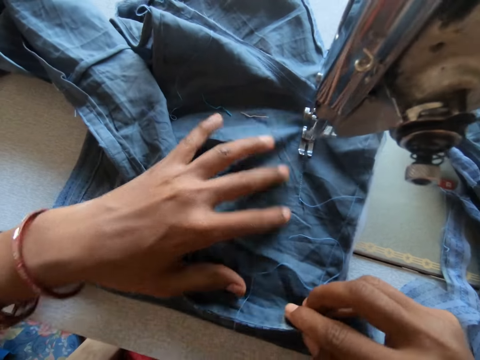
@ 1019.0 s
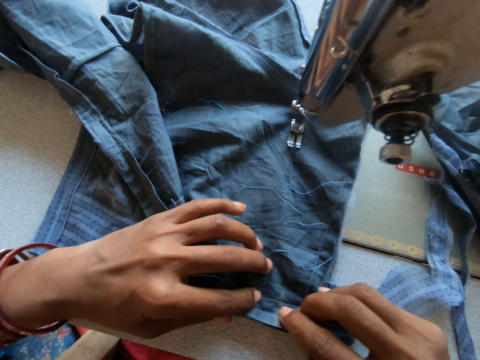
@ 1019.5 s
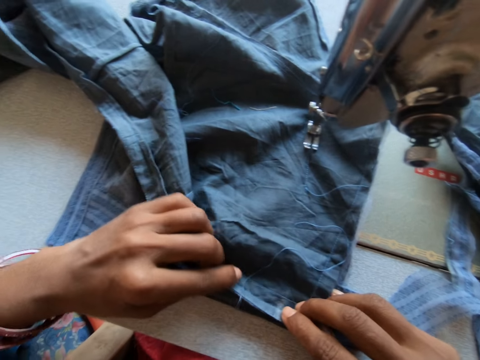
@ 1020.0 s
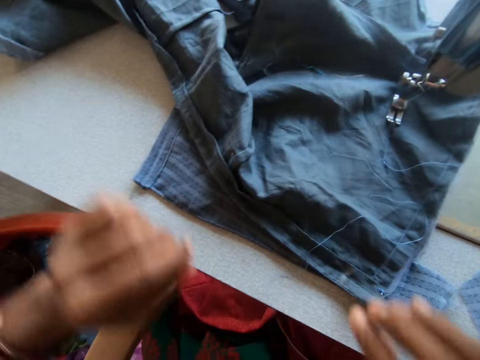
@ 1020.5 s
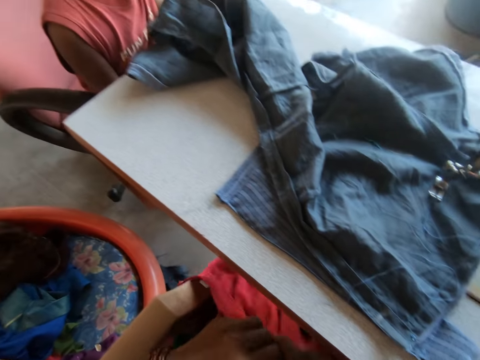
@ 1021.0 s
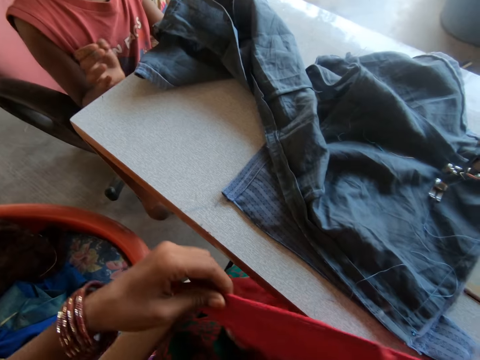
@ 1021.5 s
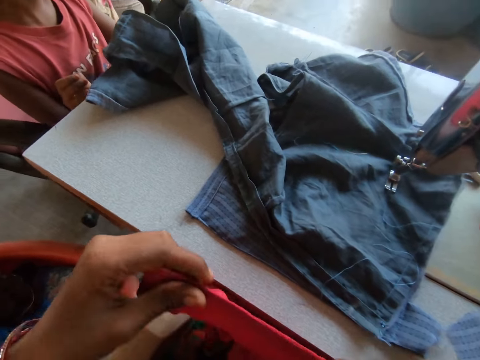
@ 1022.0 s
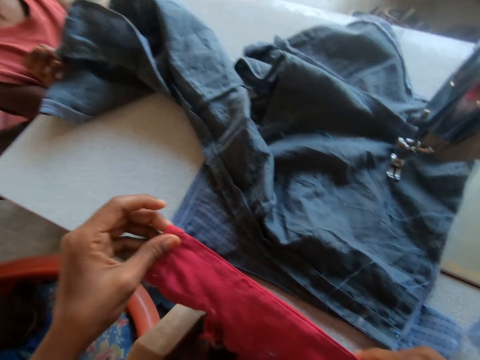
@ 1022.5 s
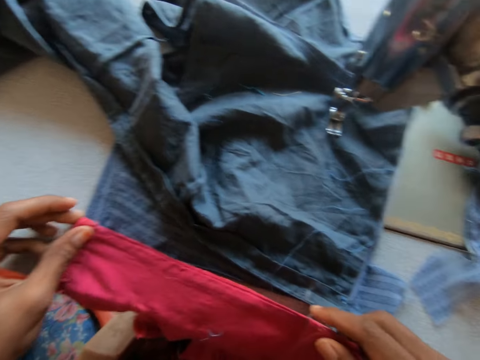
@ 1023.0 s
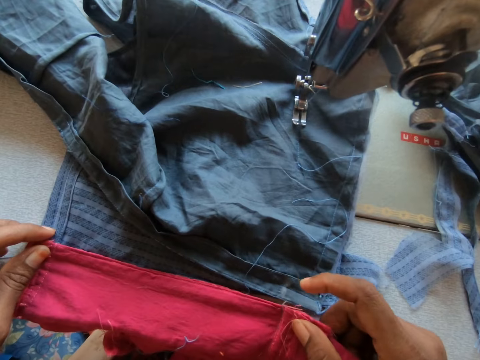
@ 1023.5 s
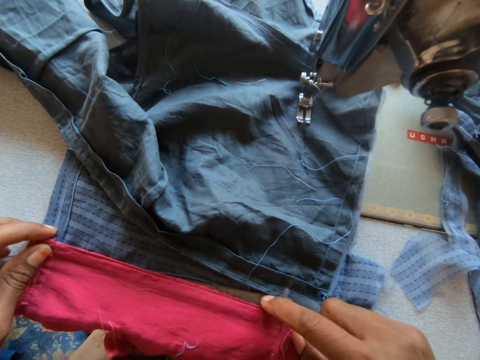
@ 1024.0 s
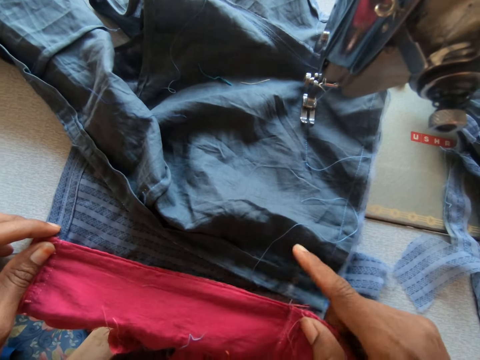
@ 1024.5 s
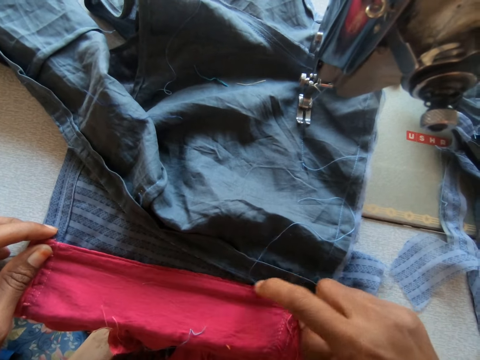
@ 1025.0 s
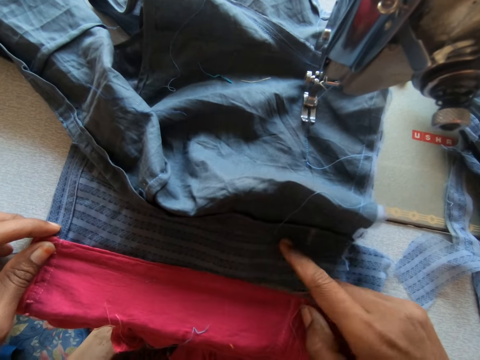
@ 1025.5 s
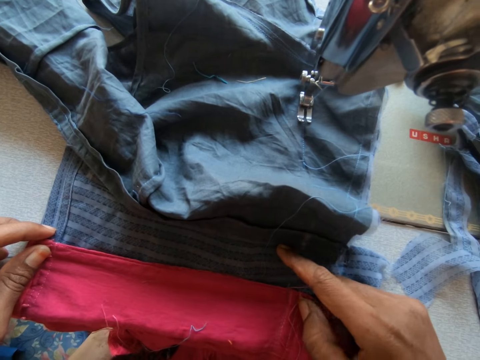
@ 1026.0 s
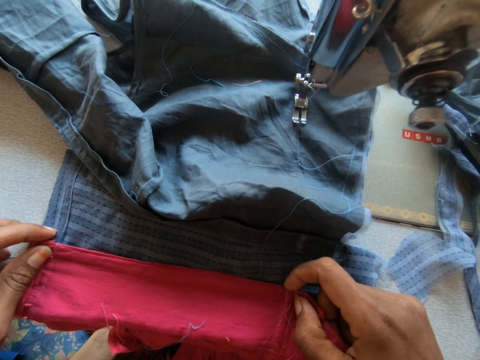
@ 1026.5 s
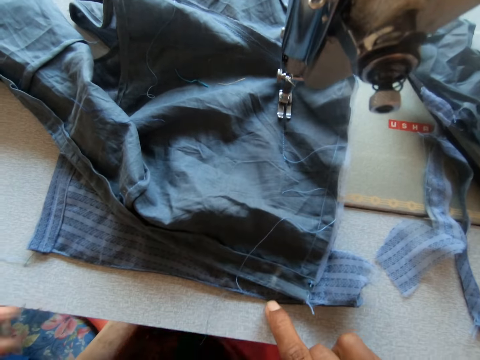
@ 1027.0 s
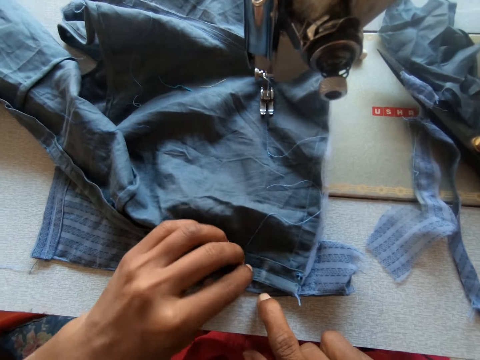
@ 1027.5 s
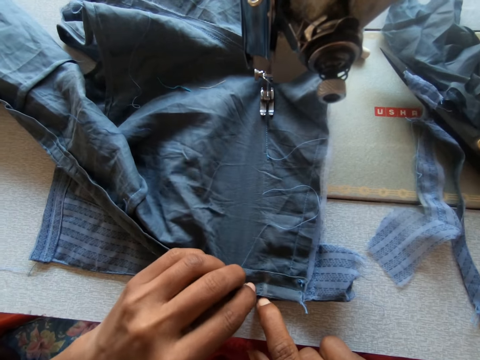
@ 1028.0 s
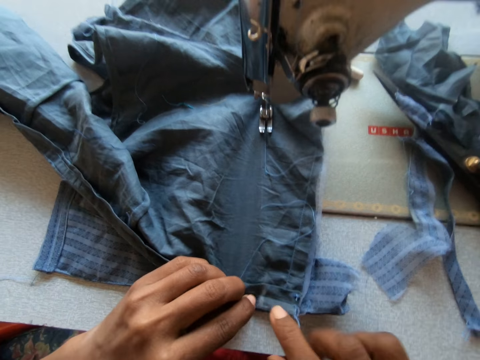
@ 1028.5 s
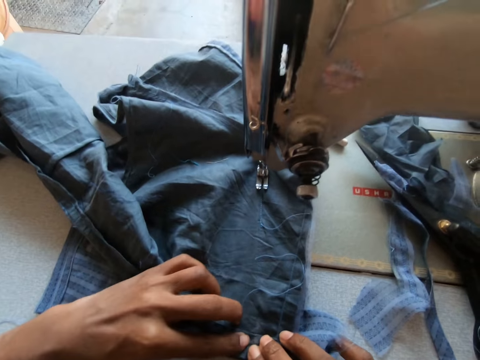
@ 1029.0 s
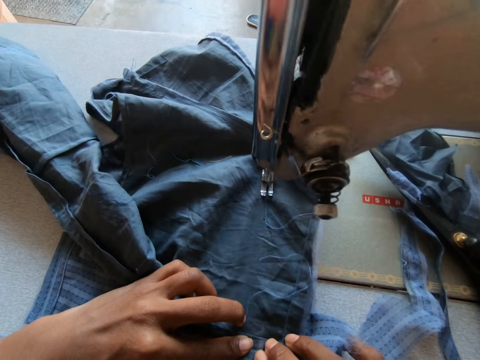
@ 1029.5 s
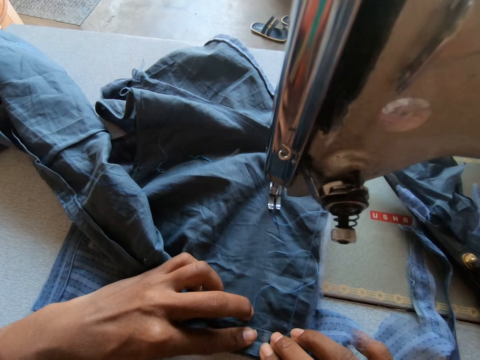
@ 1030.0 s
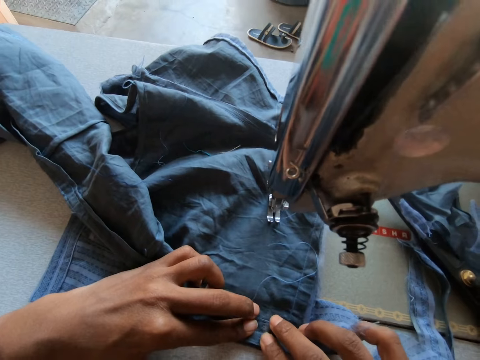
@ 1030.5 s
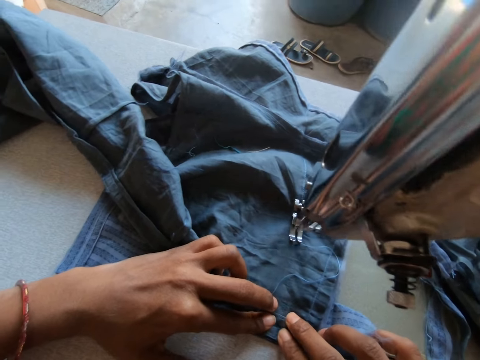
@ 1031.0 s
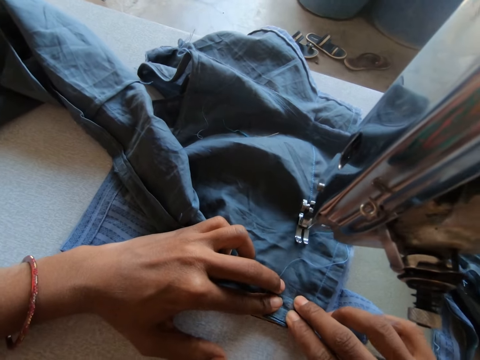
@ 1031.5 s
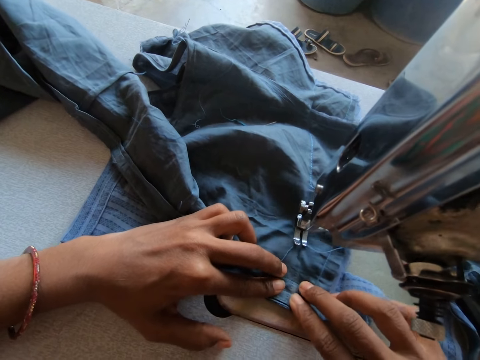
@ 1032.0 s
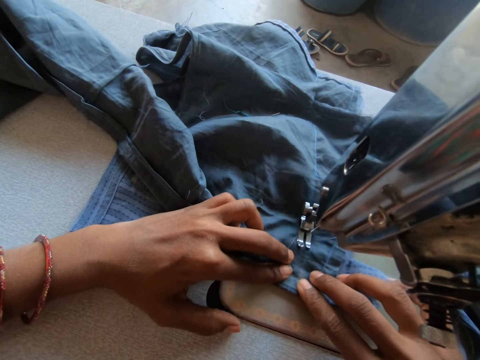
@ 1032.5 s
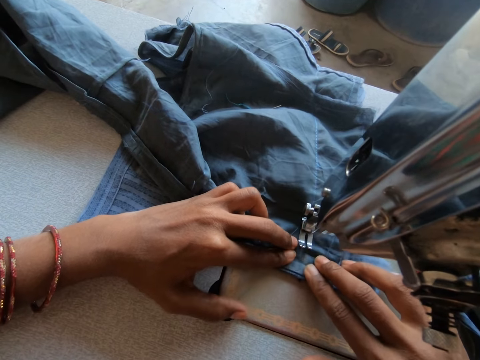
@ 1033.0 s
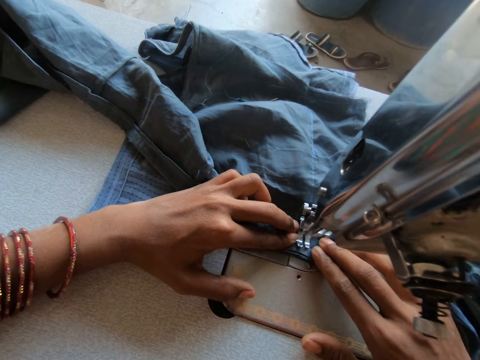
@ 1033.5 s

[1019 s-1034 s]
The camera wearer carries the cloth from her laps with both hands. She places the edge of the cloth on the sewing machine with both hands. She aligns the cloth edge with the edge of the cloth on the machine table. She drops the cloth back to her laps. She sews the cloth with the sewing machine.

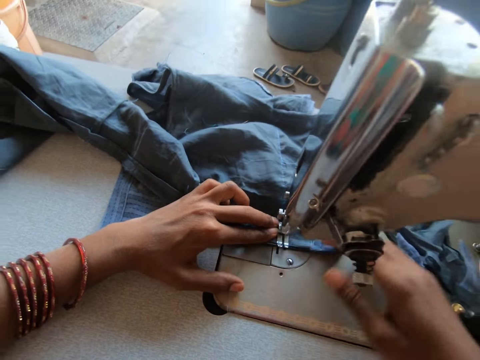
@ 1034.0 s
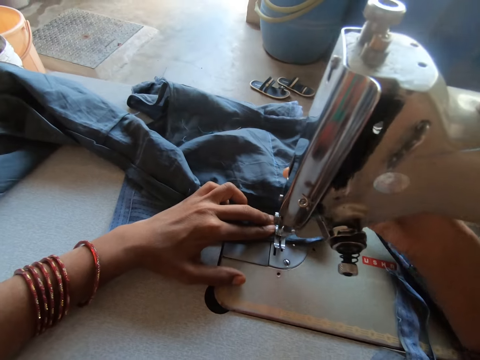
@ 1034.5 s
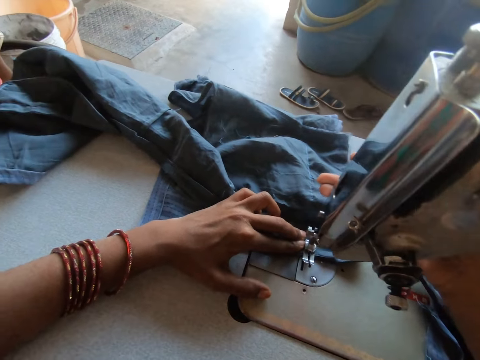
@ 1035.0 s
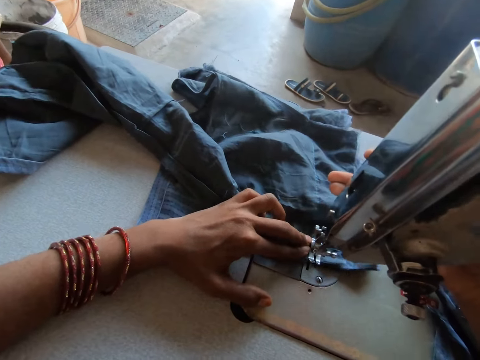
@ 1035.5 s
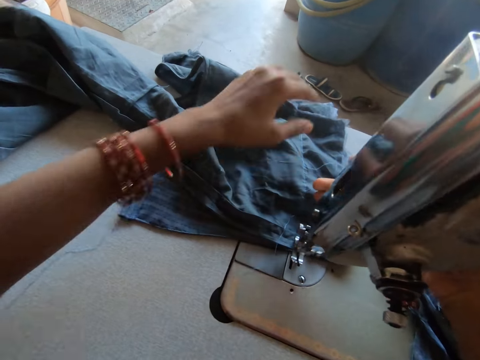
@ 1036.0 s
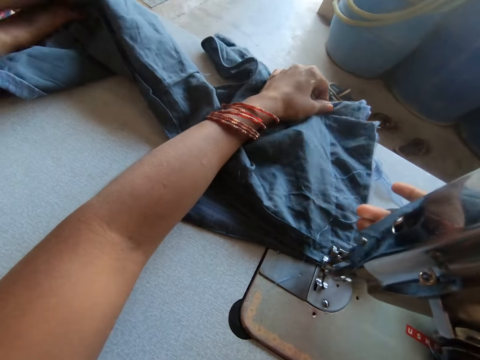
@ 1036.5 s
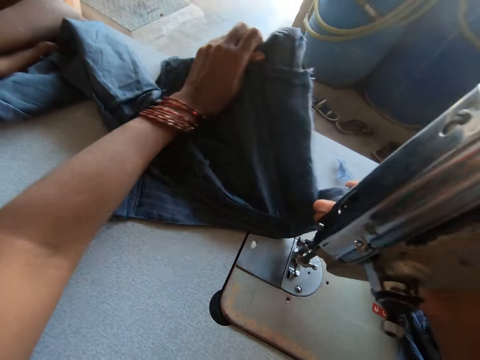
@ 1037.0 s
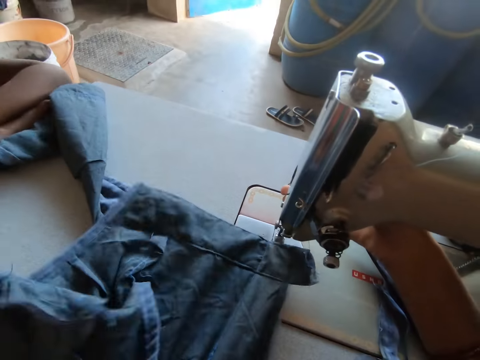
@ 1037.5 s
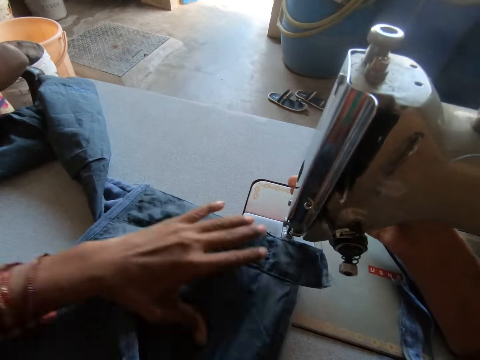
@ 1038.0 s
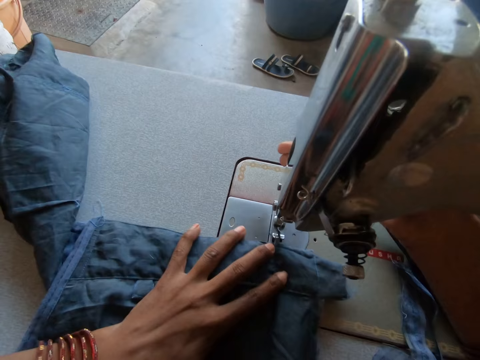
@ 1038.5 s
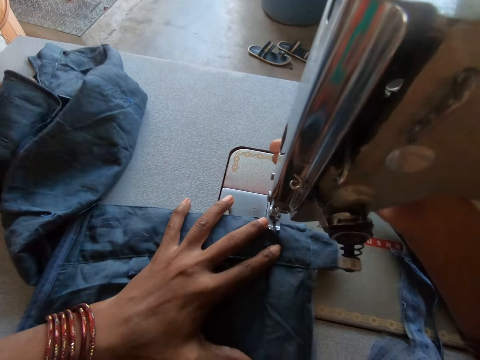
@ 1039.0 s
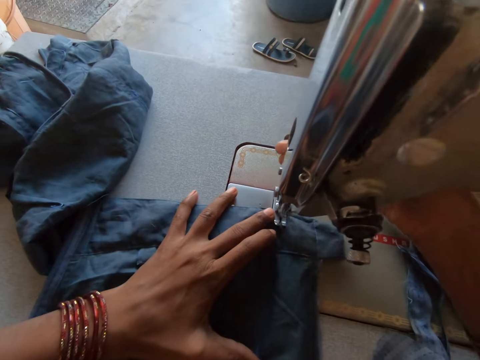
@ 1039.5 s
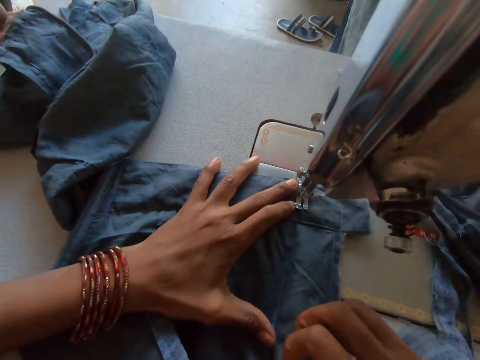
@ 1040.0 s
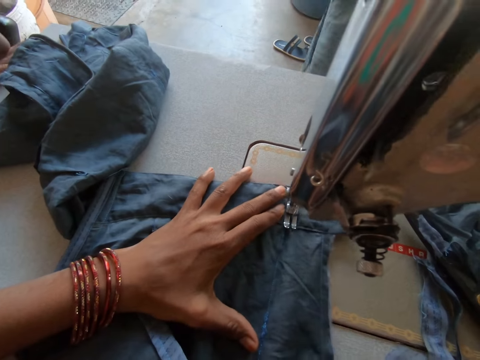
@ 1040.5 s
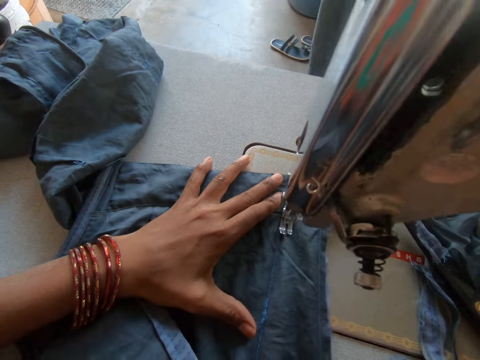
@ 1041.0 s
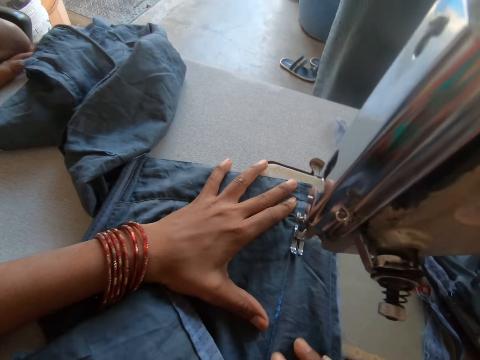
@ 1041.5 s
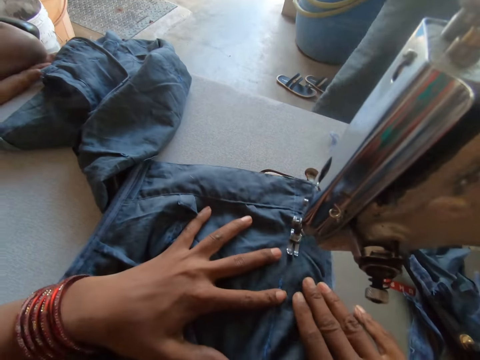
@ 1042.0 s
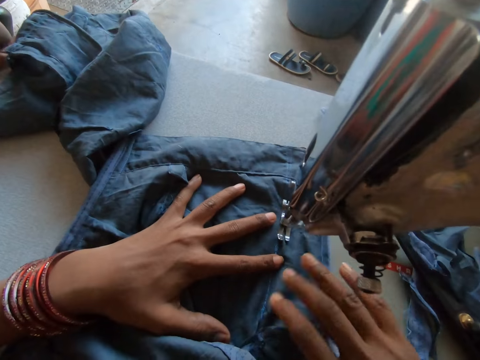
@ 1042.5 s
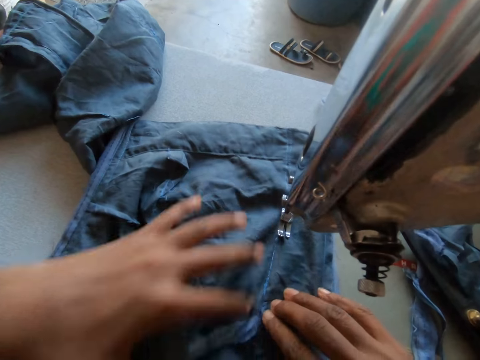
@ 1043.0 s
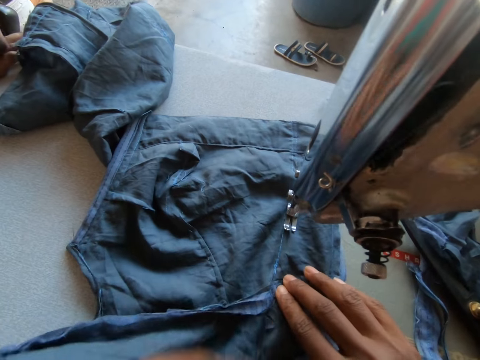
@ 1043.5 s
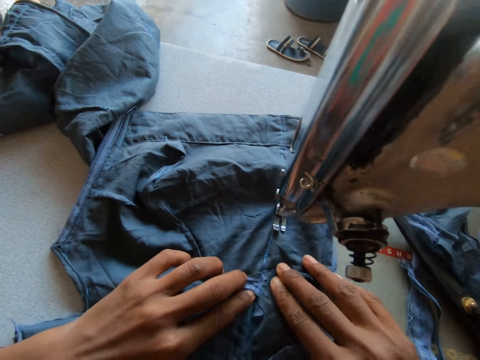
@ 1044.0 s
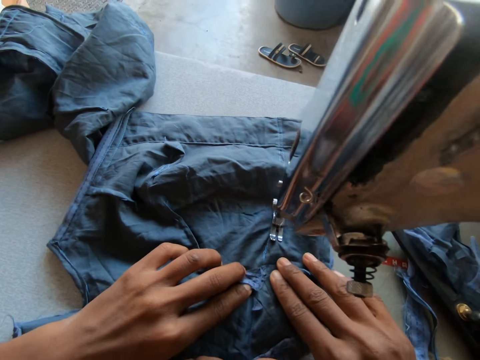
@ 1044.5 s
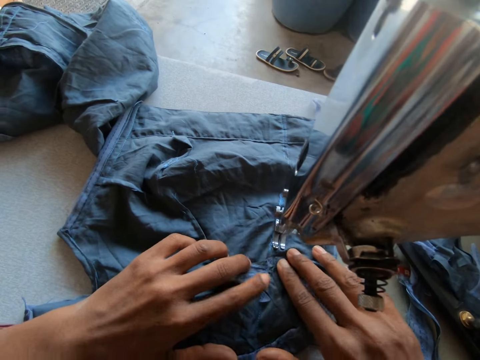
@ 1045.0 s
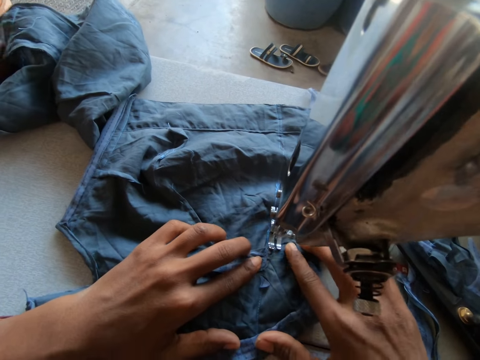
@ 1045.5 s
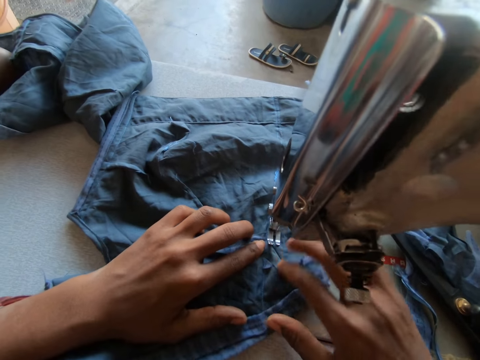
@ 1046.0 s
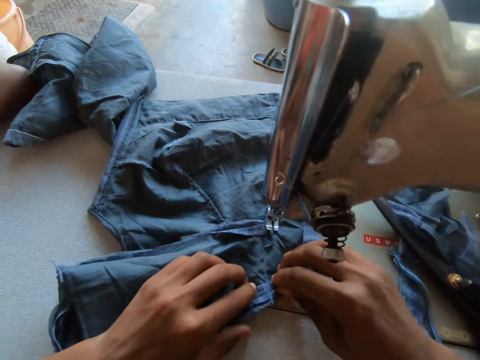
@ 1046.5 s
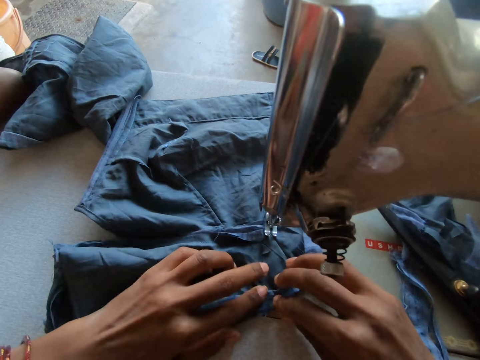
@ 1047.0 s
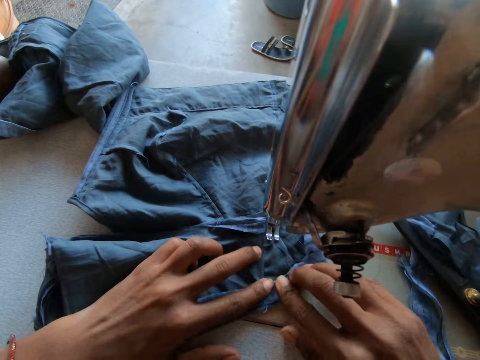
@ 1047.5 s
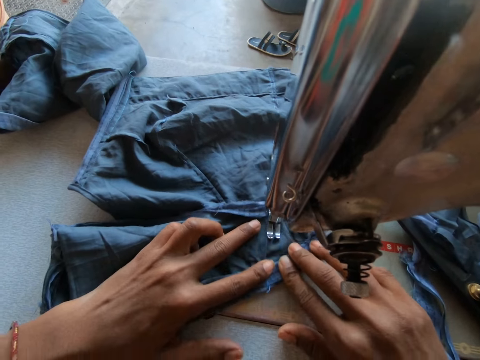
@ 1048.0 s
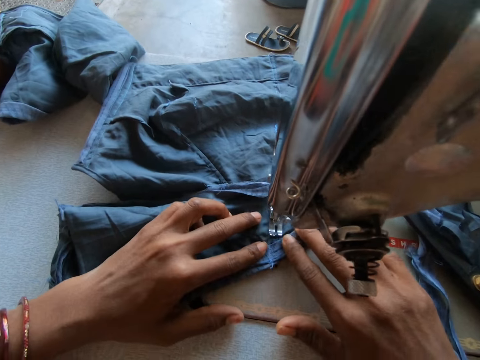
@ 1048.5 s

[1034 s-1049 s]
The camera wearer adjusts the cloth on the sewing machine with her left hand. She sews the cloth with the sewing machine.
